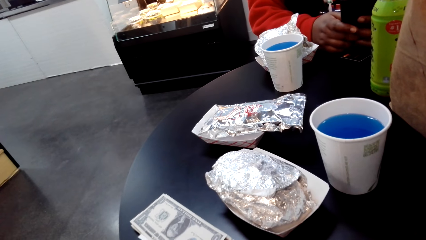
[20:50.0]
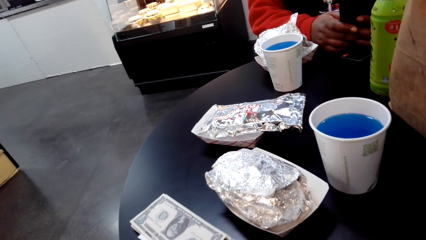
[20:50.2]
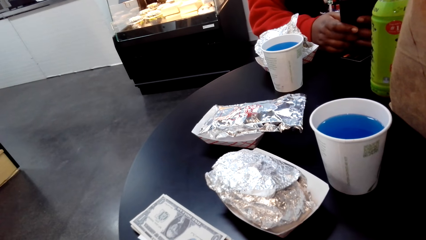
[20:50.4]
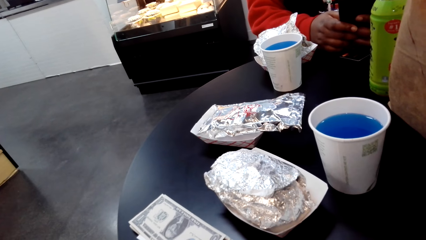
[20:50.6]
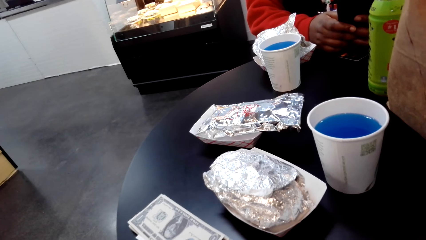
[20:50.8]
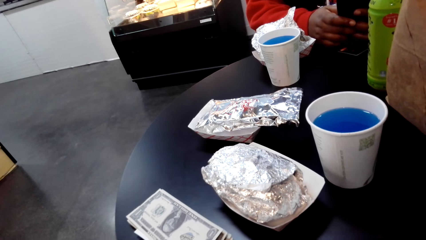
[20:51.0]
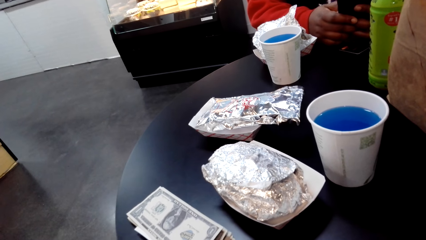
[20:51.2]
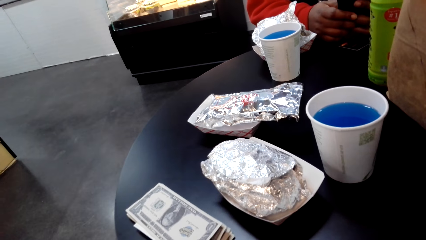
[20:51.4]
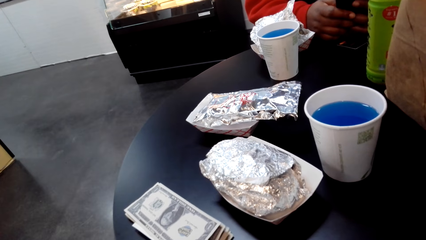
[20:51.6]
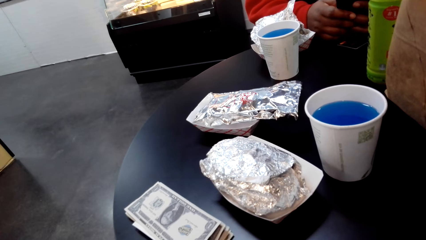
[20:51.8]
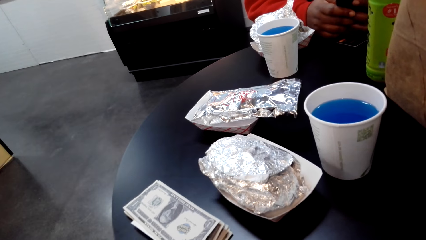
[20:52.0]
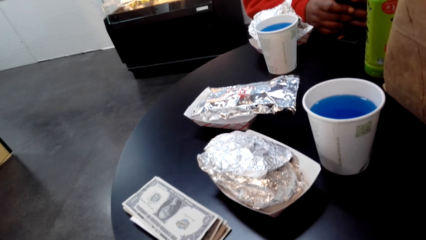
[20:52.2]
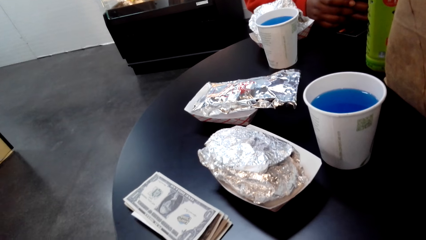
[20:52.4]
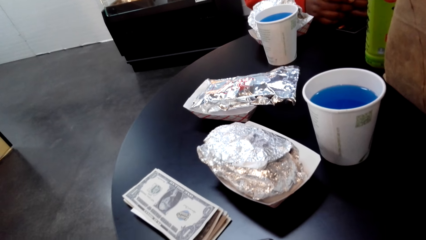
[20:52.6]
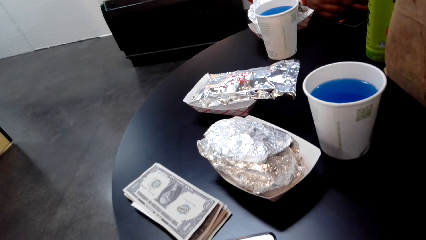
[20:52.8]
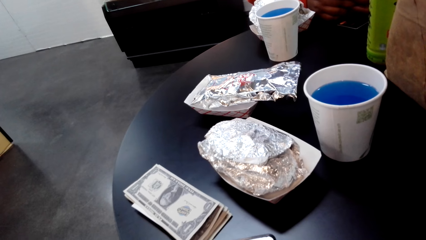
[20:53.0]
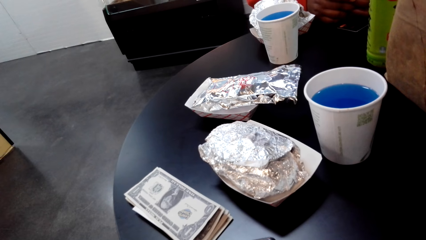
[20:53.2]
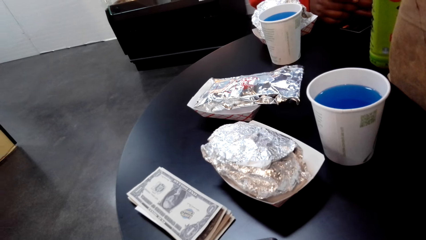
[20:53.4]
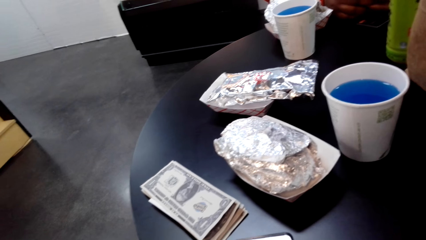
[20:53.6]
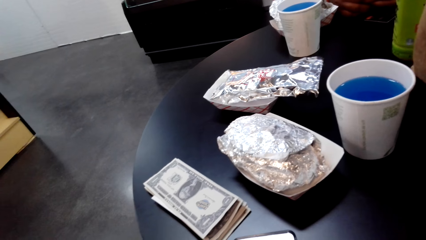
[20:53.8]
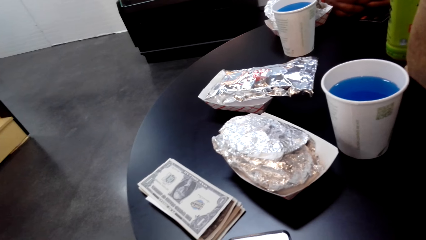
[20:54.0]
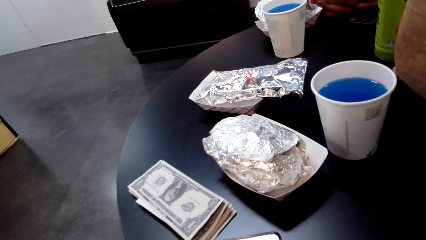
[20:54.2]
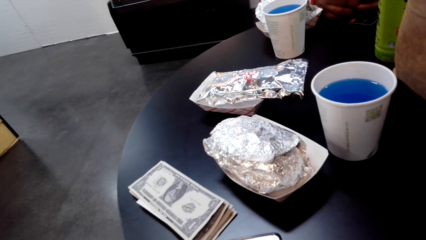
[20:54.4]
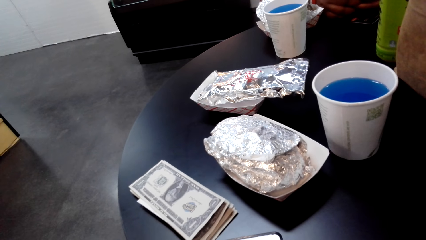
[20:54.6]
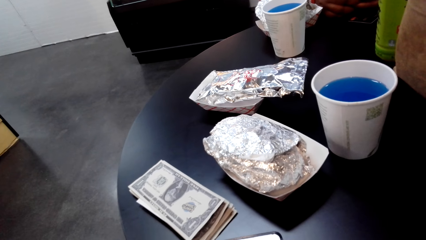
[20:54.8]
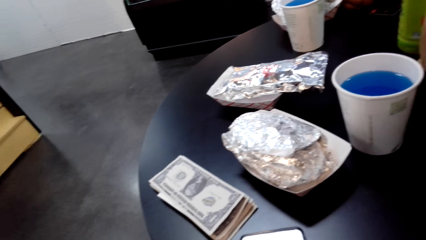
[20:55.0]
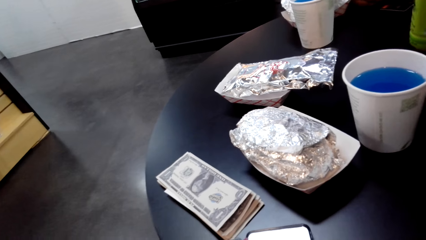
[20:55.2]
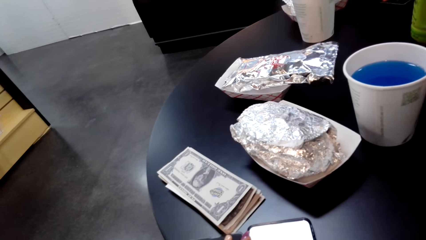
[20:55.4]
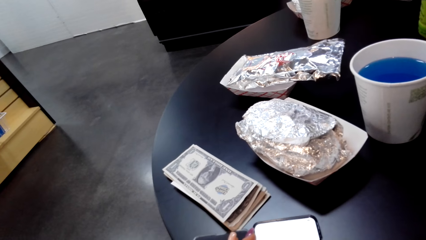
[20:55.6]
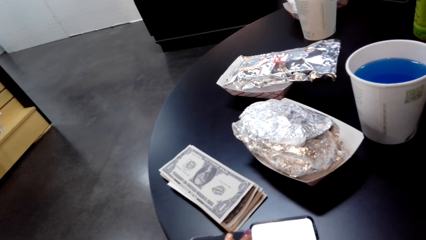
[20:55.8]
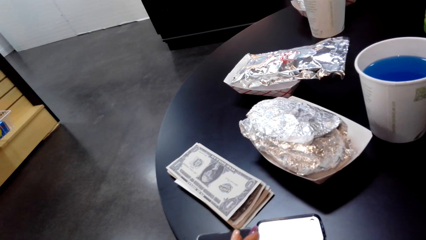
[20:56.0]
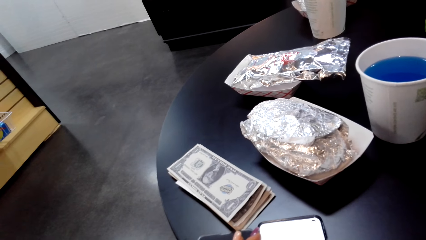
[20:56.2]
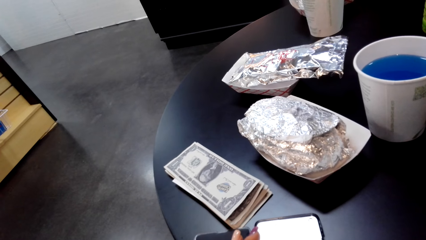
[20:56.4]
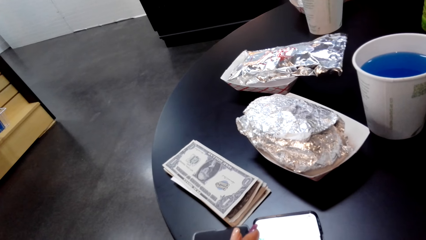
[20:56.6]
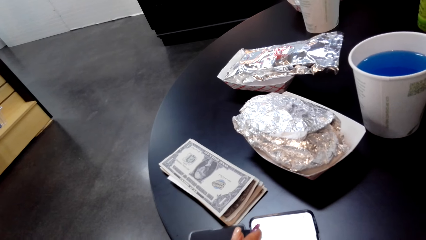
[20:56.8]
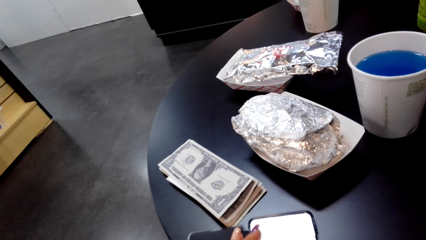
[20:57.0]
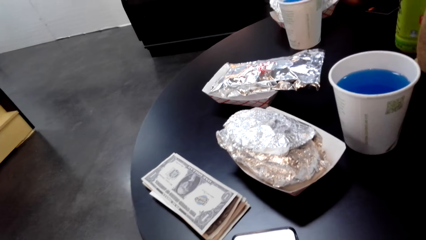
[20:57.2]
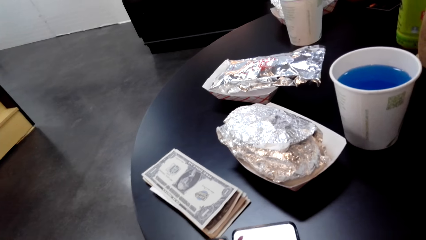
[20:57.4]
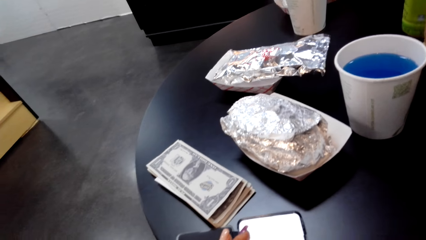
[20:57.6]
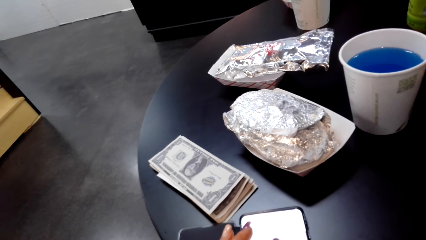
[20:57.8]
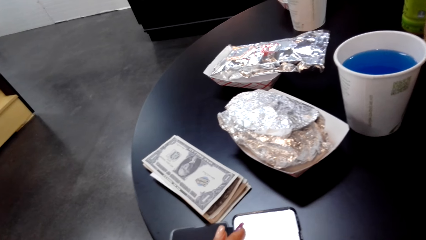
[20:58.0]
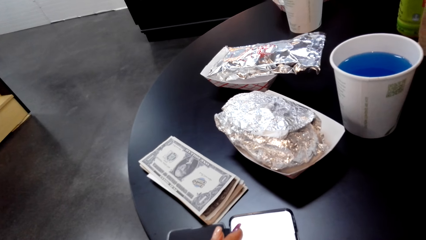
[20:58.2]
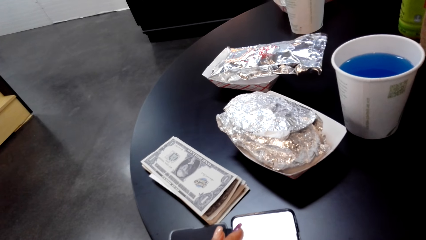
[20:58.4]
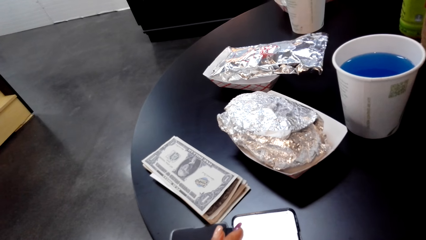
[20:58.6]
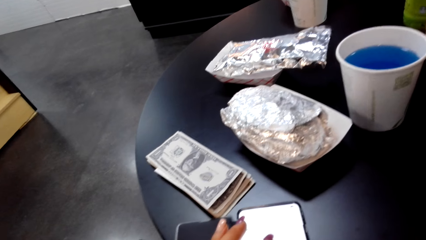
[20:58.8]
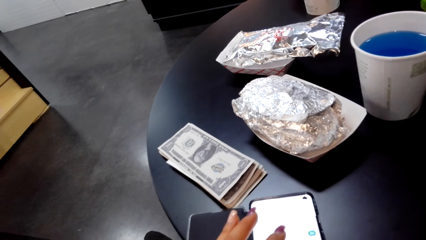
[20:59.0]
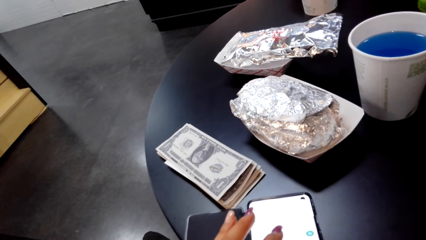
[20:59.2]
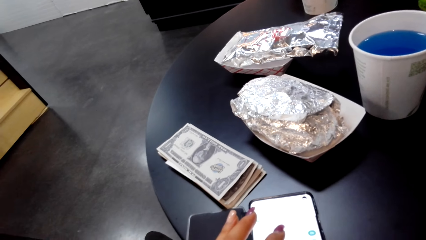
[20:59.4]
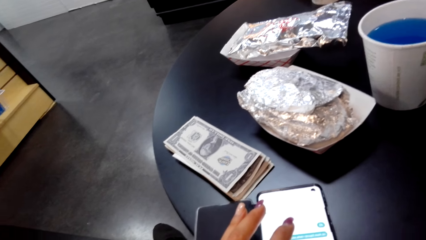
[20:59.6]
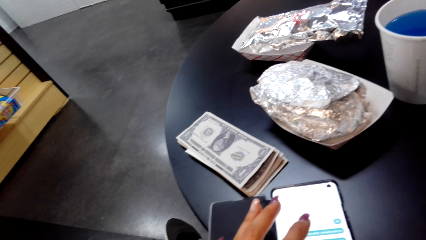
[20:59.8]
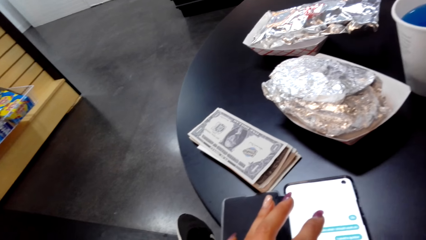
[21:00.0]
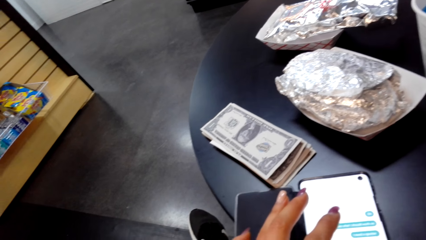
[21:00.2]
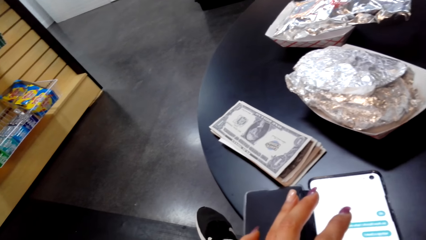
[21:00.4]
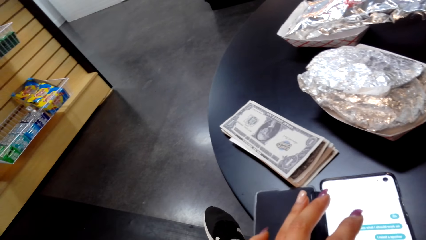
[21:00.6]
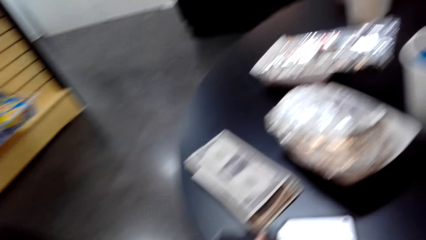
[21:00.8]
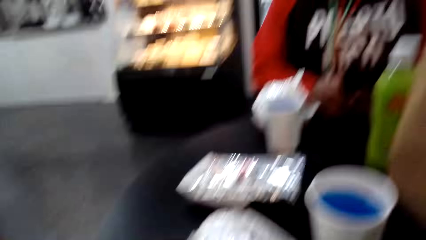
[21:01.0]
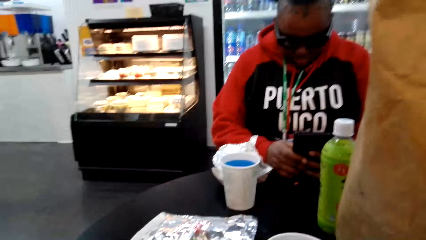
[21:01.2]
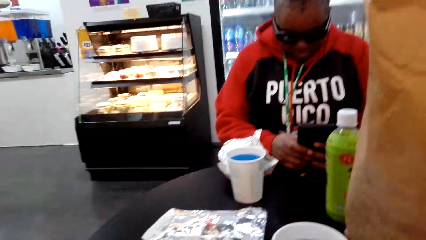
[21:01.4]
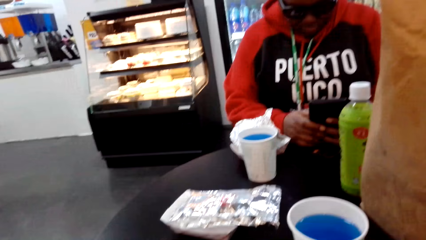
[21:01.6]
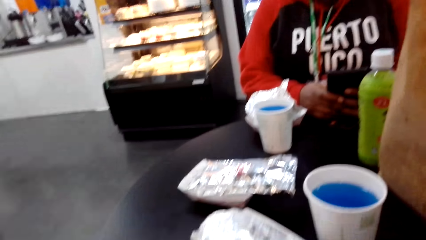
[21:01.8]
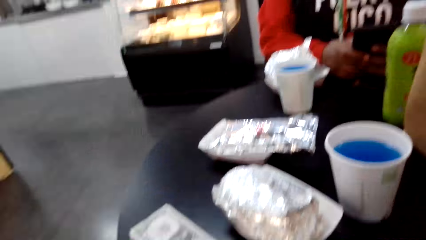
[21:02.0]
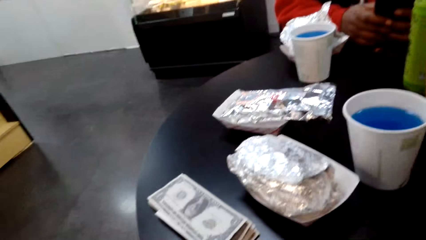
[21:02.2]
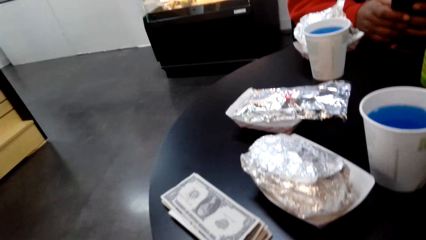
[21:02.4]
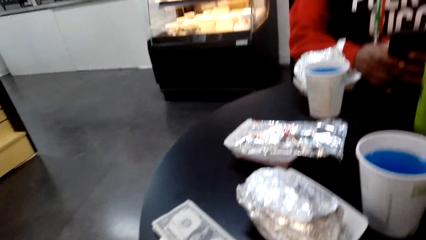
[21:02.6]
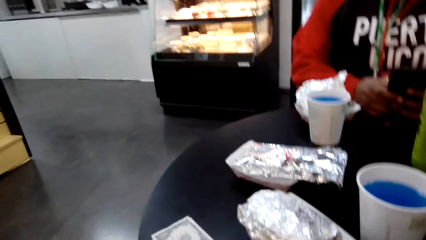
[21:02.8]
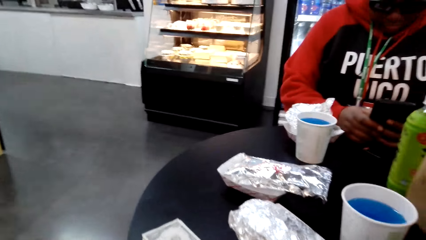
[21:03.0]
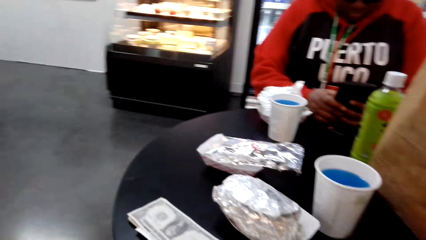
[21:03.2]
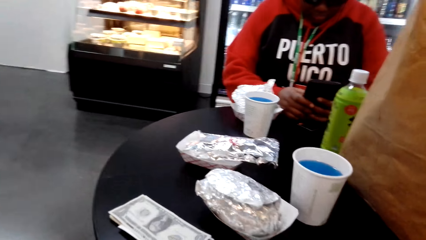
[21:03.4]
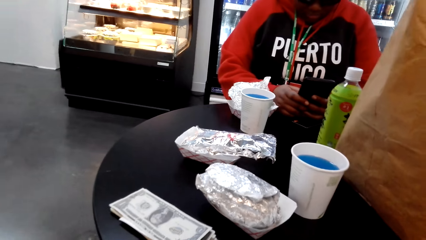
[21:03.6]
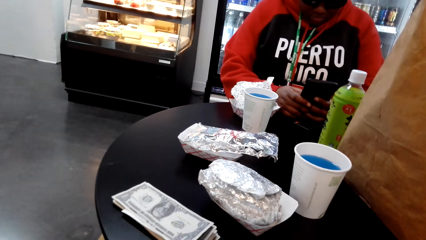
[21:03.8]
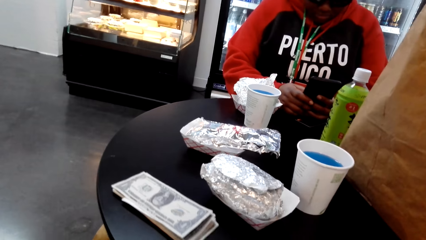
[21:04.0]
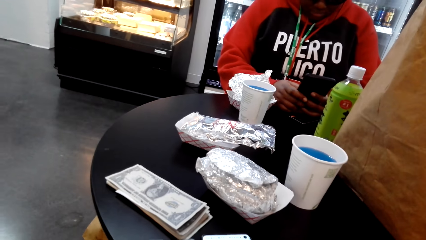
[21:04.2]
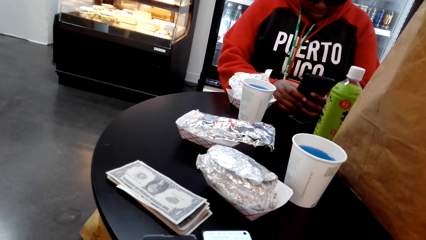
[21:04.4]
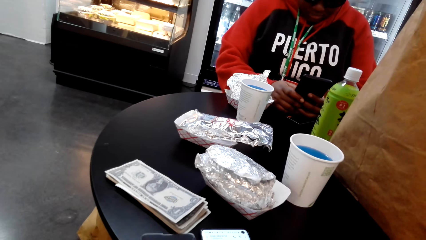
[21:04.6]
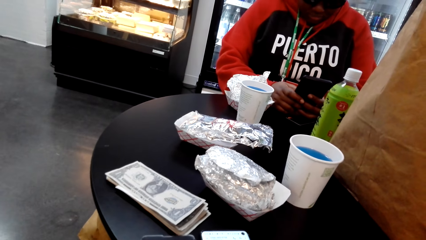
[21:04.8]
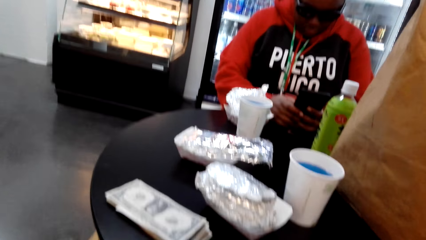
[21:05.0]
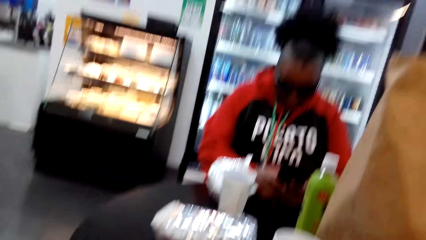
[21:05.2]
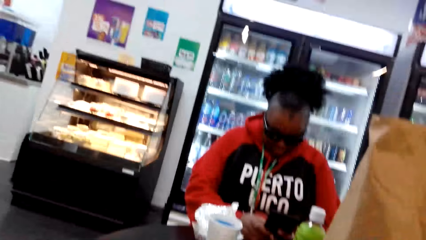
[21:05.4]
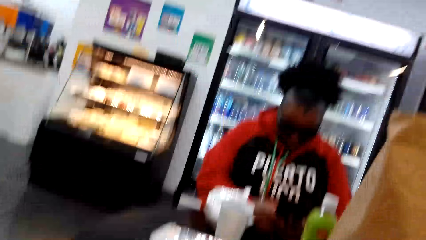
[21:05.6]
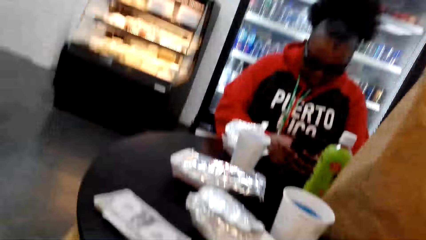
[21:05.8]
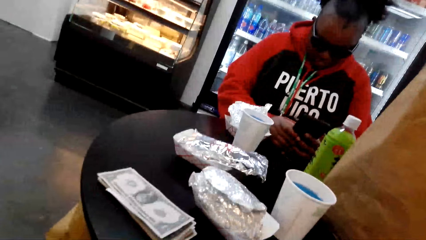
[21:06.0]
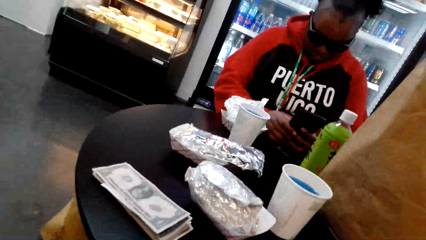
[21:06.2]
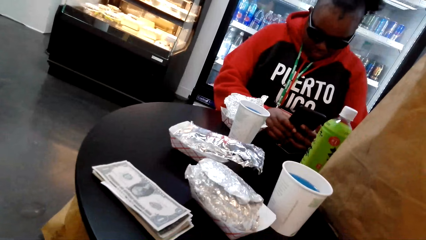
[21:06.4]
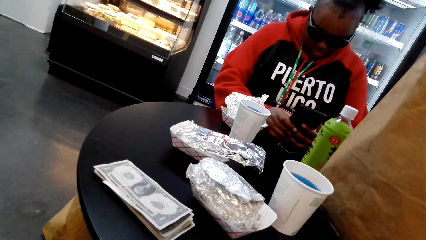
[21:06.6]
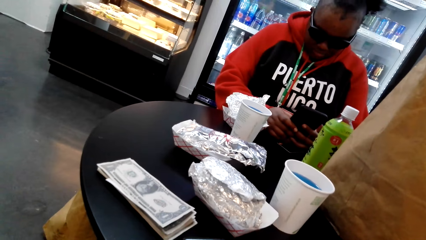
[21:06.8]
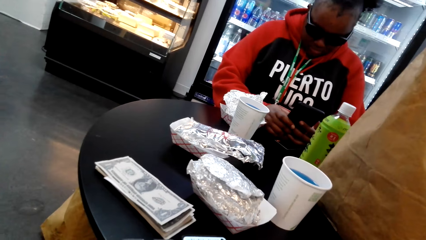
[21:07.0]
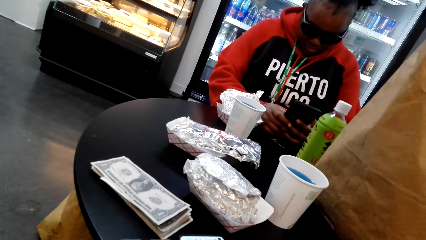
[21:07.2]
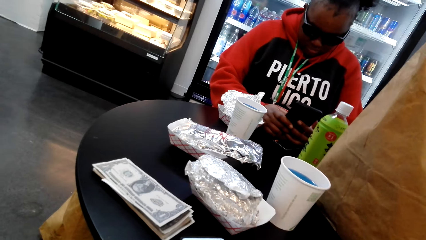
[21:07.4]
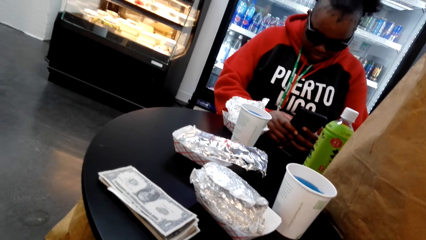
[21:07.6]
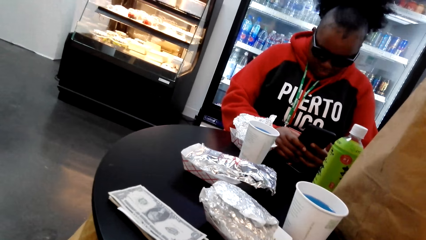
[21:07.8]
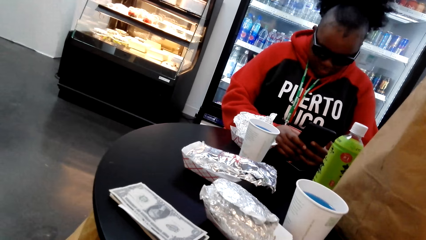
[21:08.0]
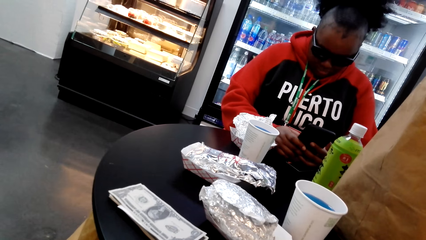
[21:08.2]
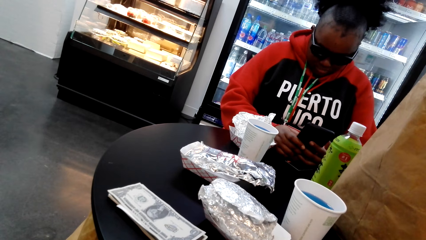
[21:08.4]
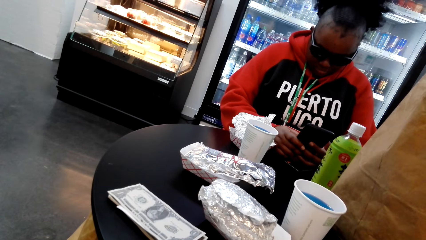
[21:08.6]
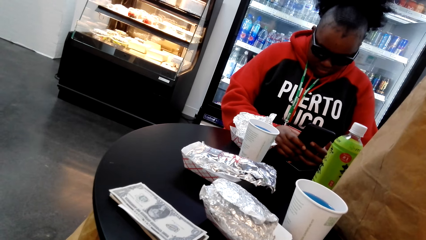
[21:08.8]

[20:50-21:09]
The camera wearer taps on her phone on the table. They look at a woman. The woman swipes through her phone. The woman uses the phone.
